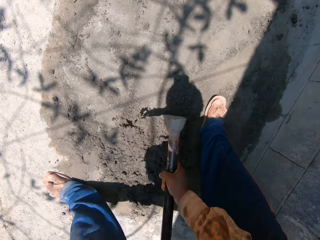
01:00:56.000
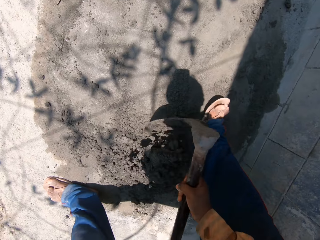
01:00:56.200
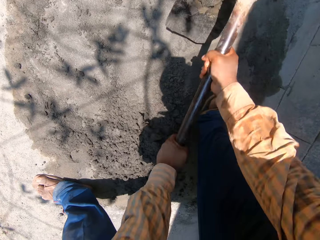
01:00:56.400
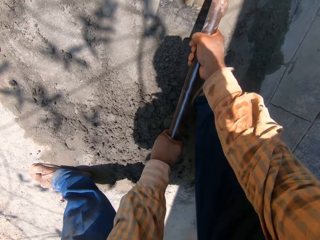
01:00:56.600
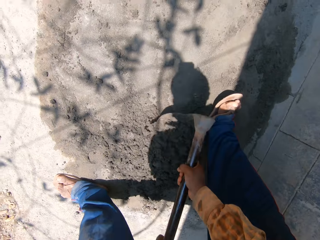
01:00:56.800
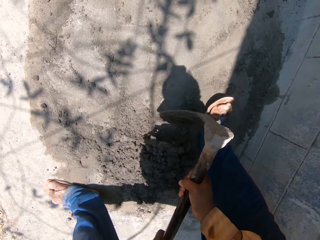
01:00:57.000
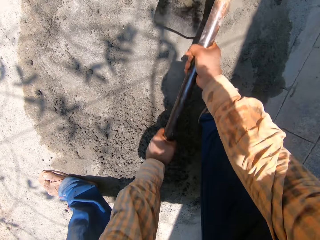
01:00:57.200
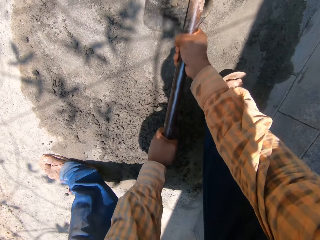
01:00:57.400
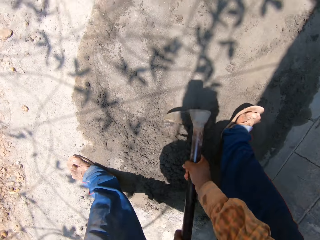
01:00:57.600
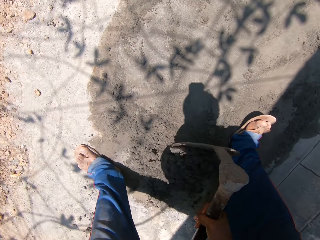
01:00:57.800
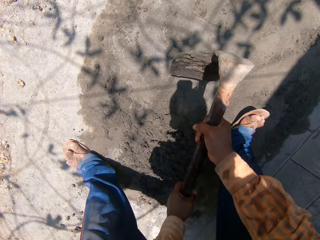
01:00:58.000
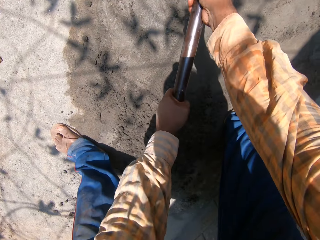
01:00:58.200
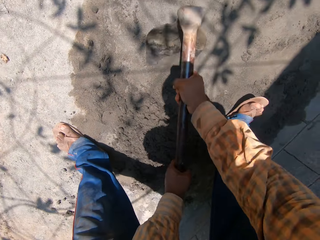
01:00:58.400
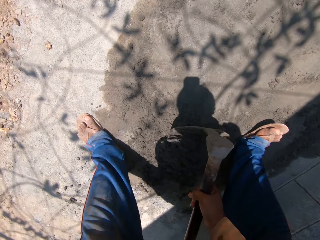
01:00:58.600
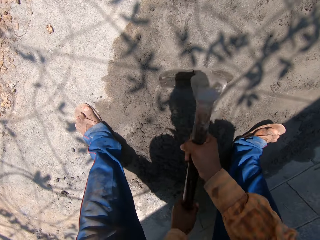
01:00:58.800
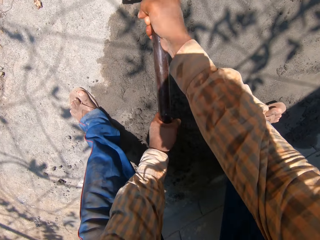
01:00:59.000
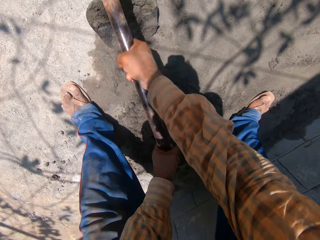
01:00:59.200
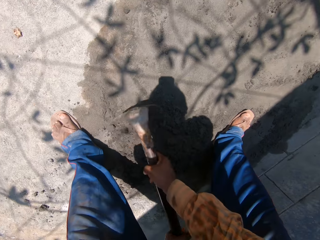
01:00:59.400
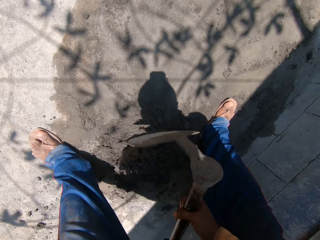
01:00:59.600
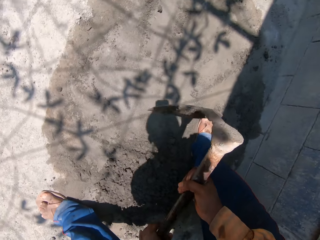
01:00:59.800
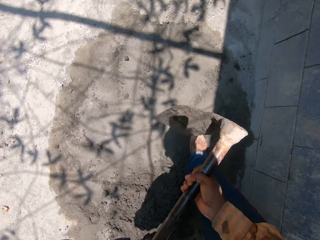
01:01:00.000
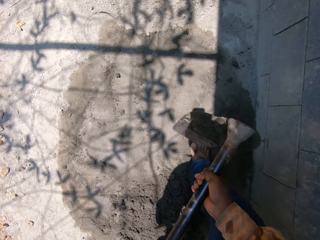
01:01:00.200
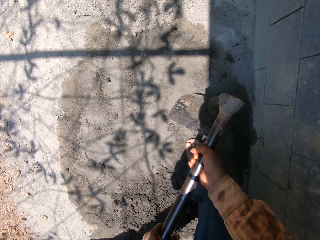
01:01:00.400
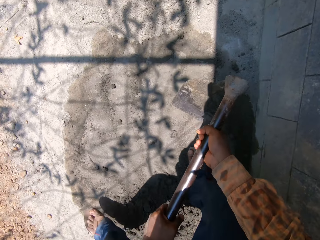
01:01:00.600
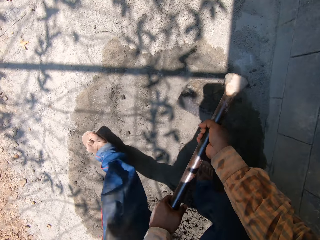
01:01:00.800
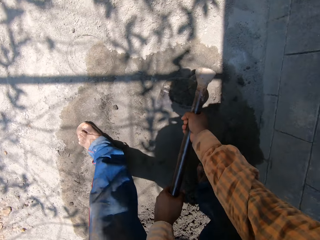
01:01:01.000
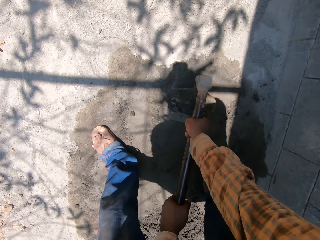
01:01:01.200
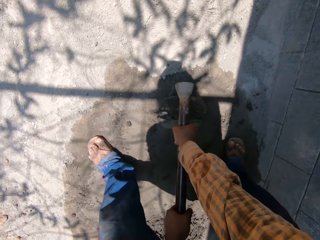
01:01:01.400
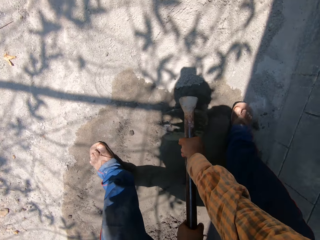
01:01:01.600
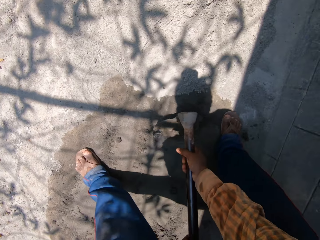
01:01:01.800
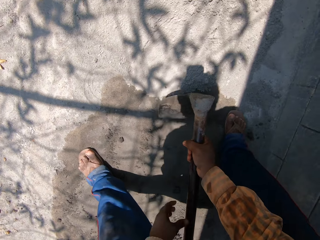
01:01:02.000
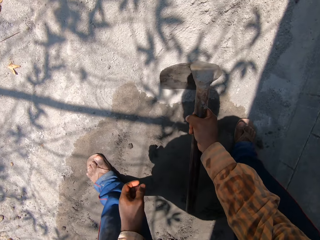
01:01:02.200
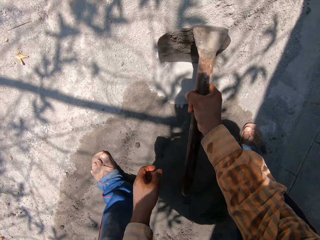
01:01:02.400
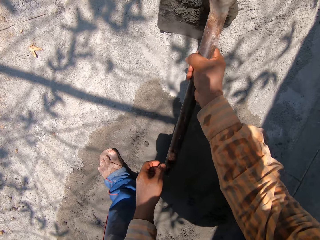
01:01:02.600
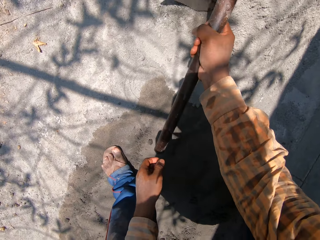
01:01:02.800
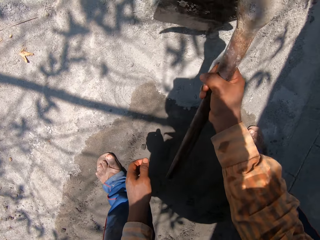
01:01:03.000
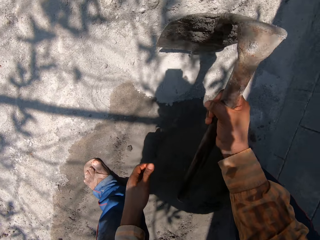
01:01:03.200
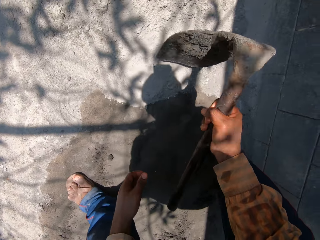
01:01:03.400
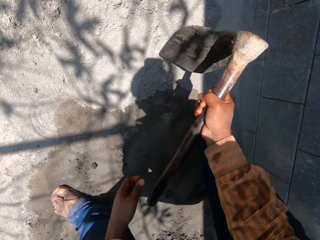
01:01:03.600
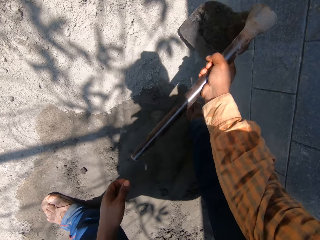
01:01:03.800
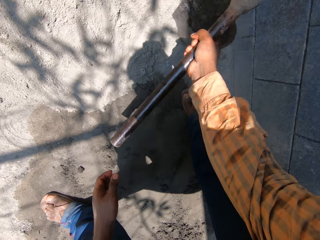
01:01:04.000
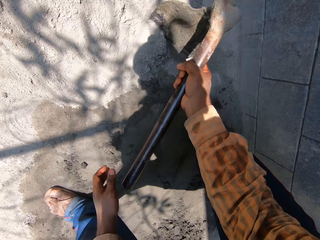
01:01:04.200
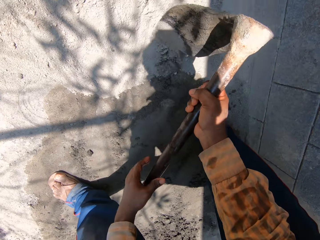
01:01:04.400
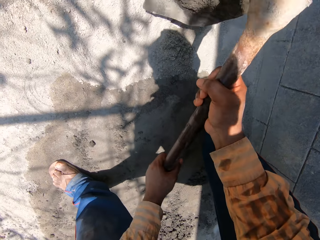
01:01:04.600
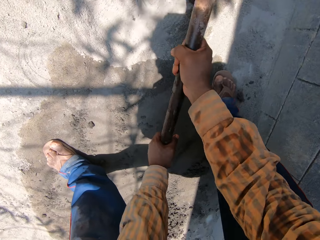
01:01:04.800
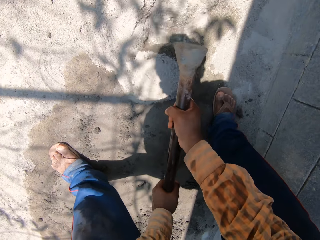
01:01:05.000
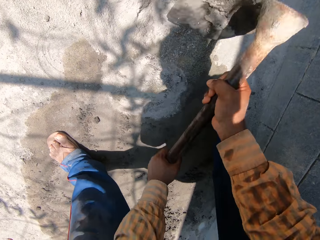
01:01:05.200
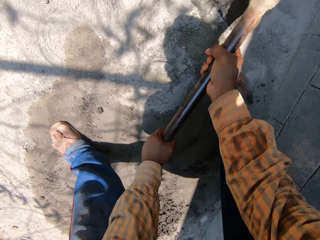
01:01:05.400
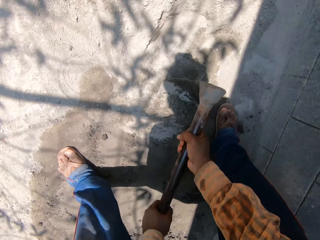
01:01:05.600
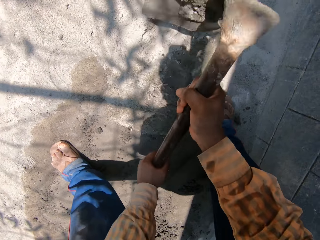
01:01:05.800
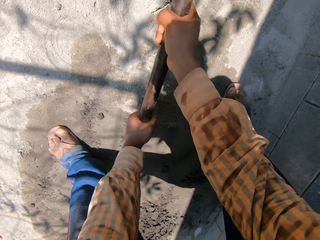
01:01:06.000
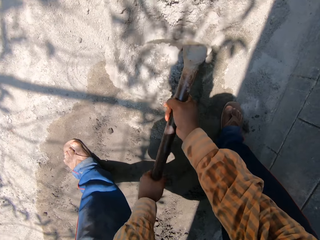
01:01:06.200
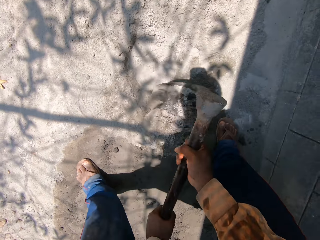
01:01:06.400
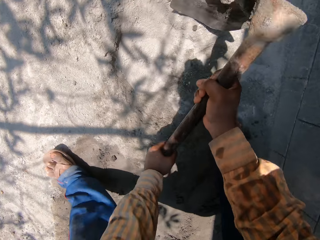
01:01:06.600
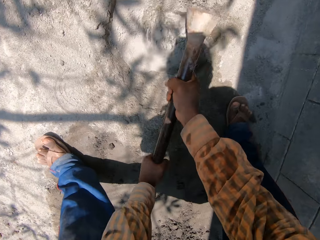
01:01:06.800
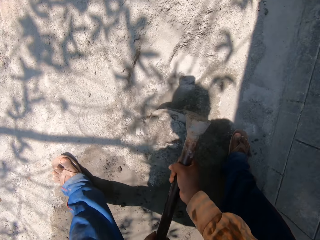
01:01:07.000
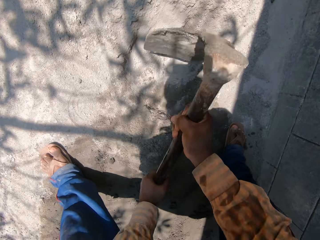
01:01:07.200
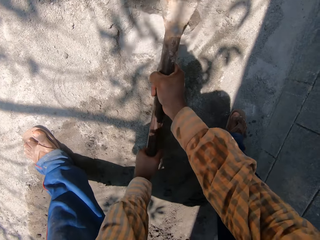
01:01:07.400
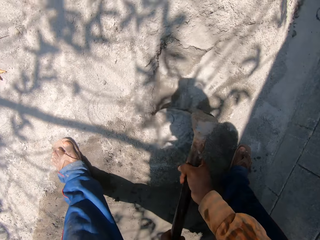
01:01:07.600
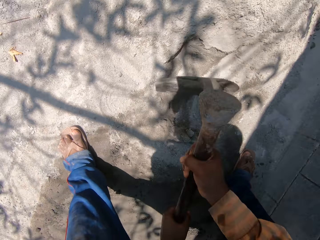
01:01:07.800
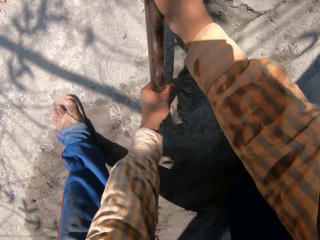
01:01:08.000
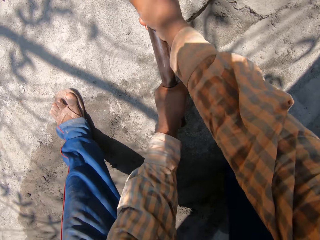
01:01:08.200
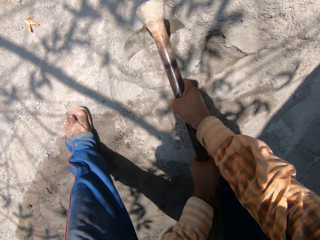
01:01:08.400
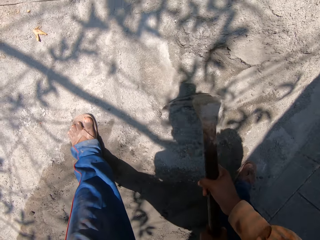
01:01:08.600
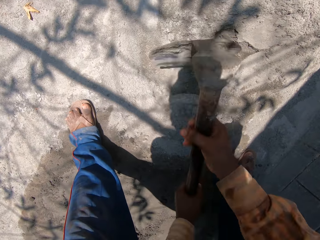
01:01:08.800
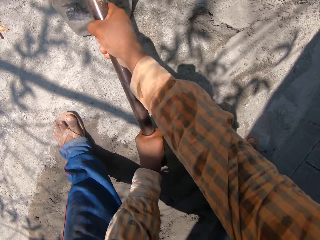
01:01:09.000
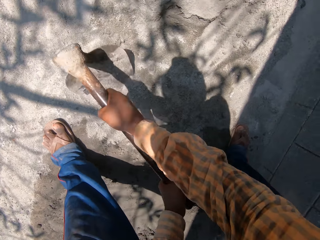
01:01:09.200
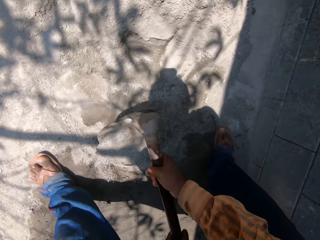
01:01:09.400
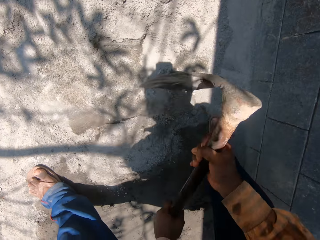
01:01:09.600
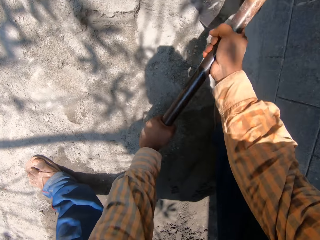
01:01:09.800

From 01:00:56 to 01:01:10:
The camera wearer prepares the cement with the hoe in both hands.

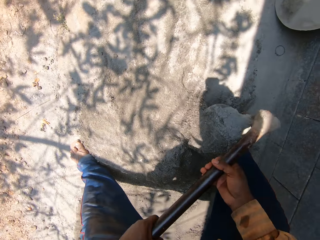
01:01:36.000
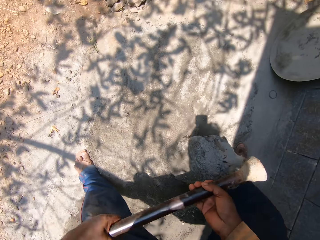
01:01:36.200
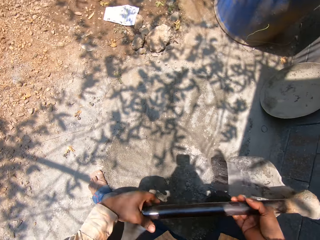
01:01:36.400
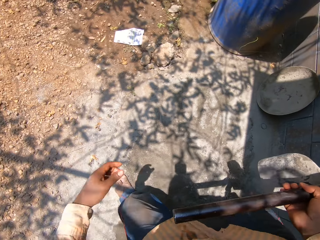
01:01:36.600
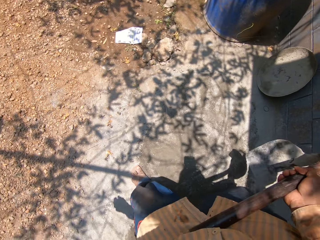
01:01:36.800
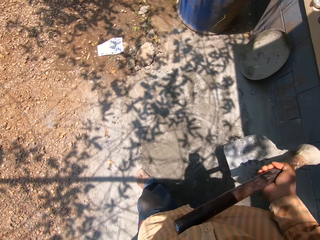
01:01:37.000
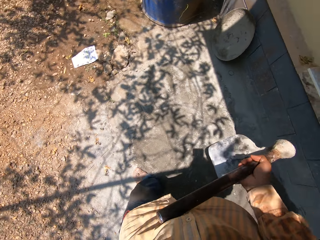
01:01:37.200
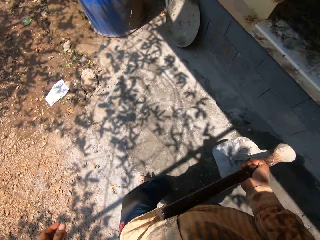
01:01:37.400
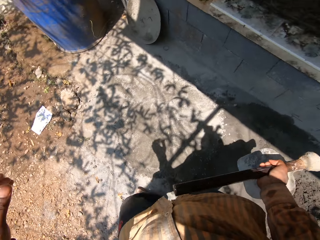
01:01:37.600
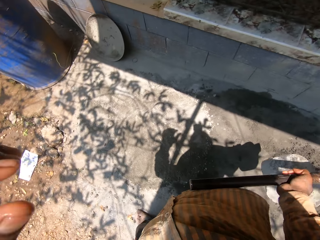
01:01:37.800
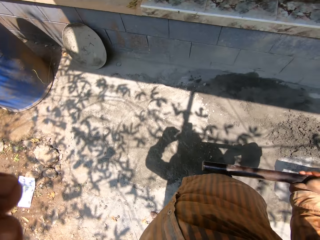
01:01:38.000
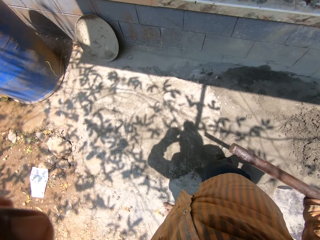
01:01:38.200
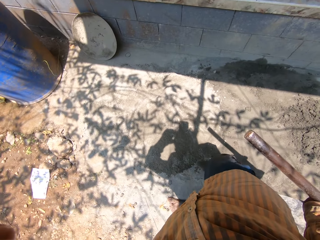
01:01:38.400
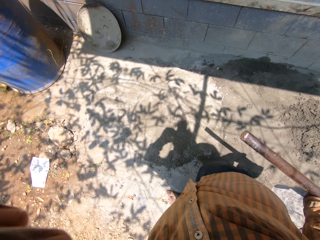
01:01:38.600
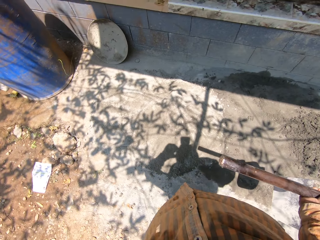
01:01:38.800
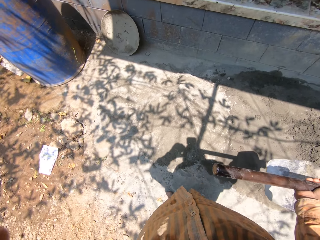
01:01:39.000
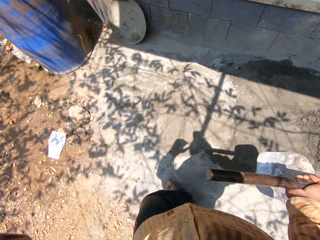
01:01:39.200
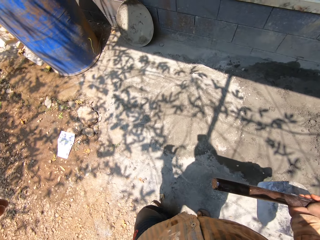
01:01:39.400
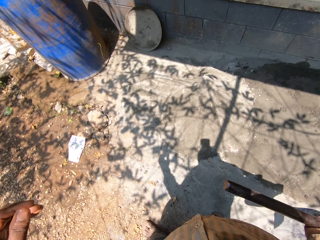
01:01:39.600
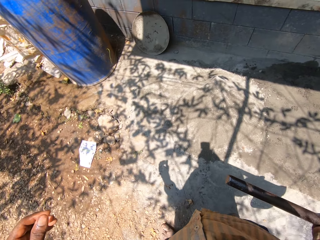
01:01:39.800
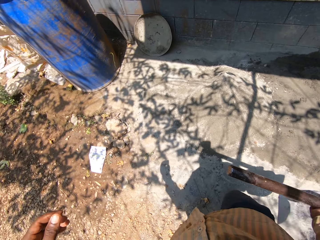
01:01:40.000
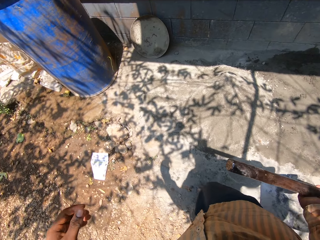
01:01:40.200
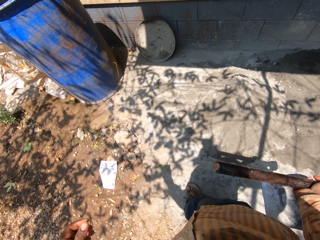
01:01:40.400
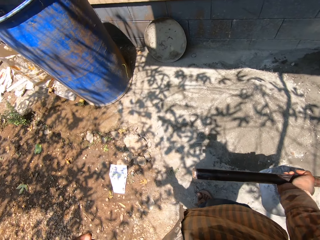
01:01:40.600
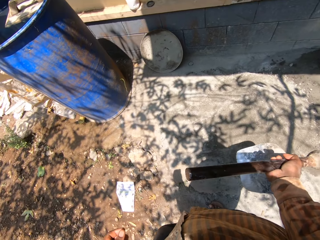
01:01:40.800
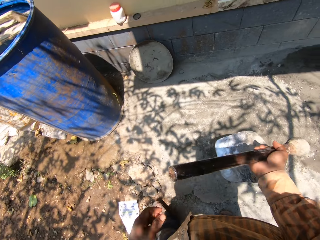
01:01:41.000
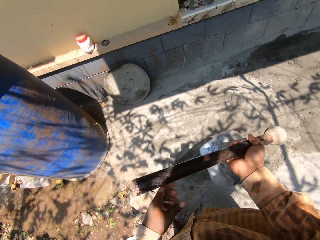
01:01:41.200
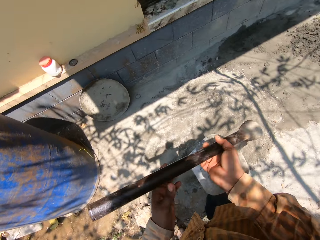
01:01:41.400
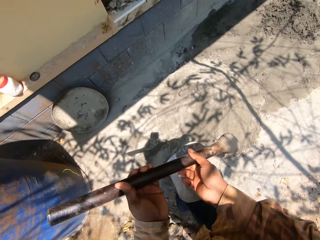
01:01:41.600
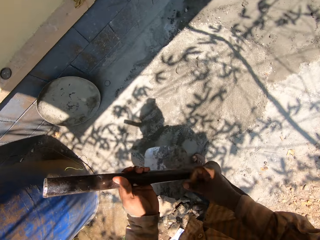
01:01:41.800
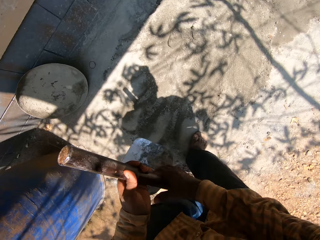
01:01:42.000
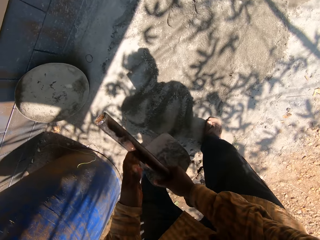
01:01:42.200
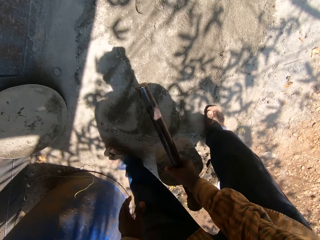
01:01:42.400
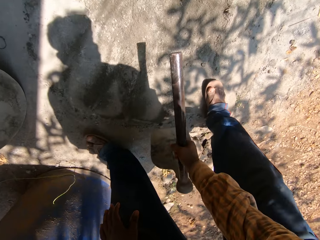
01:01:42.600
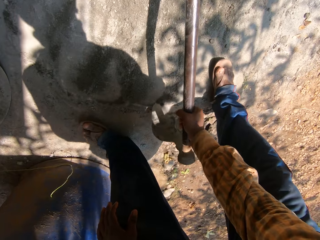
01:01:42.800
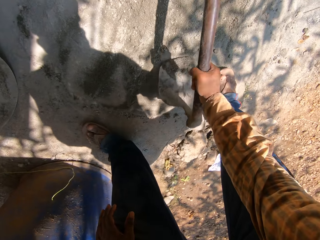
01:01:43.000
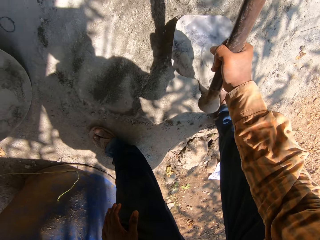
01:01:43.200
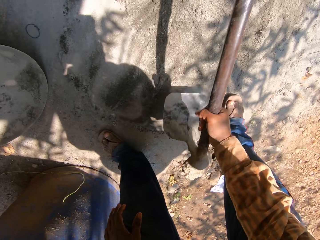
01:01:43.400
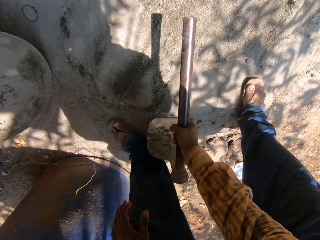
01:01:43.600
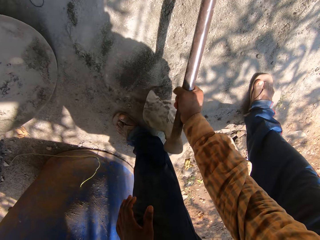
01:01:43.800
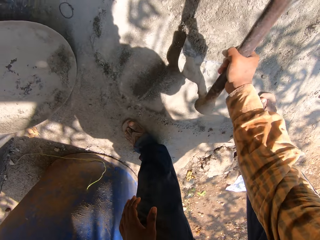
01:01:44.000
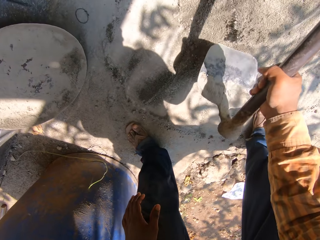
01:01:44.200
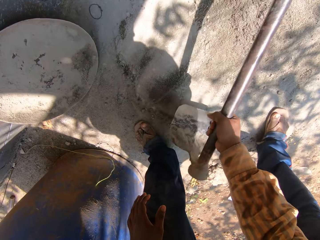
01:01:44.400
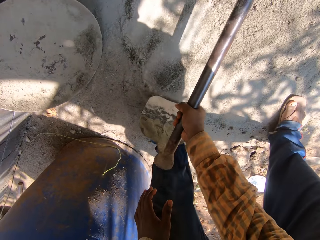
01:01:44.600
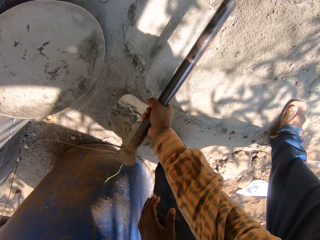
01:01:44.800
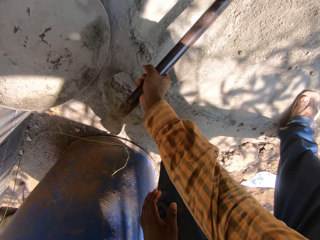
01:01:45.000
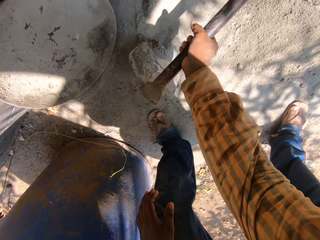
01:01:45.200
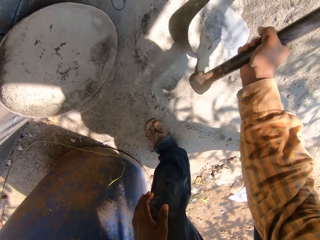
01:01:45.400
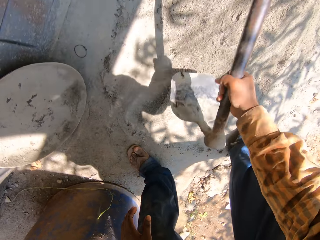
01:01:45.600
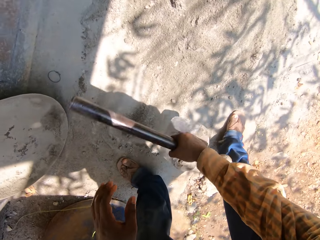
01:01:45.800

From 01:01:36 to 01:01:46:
The camera wearer moves the hand. He walks around. He prepares the cement or sand with the hoe in his right hand.
